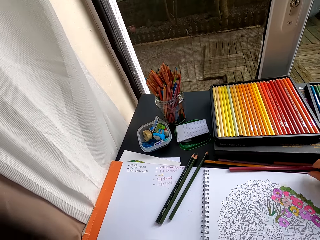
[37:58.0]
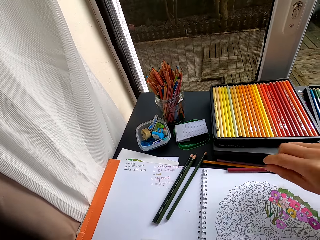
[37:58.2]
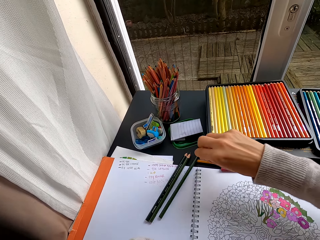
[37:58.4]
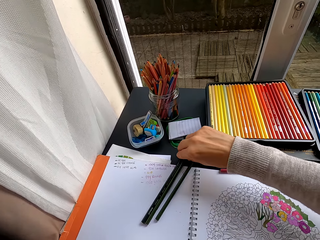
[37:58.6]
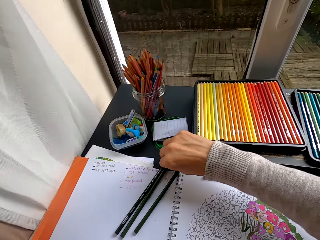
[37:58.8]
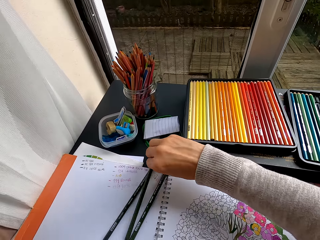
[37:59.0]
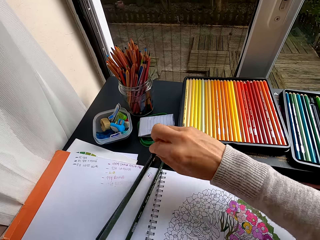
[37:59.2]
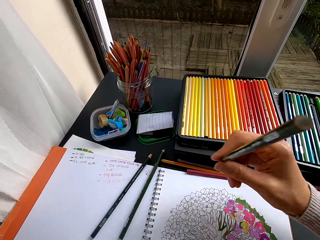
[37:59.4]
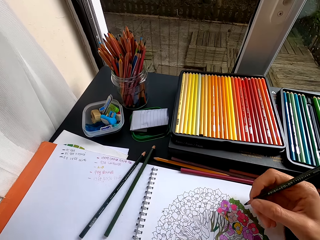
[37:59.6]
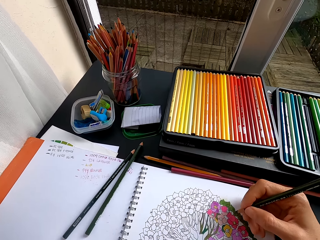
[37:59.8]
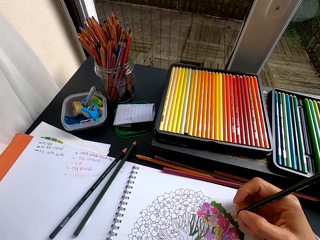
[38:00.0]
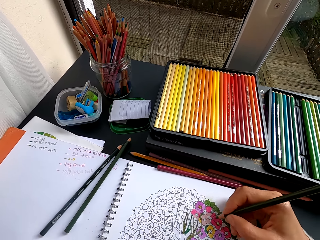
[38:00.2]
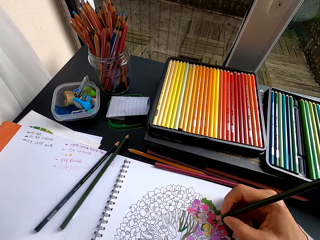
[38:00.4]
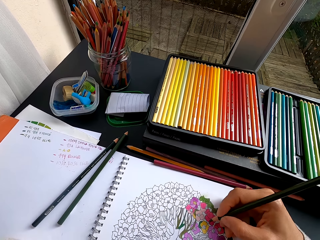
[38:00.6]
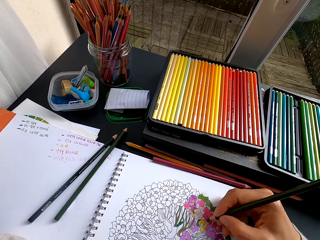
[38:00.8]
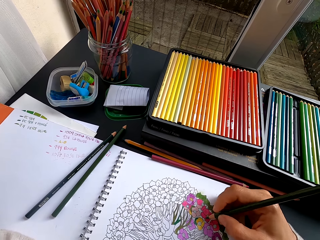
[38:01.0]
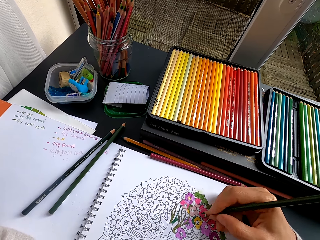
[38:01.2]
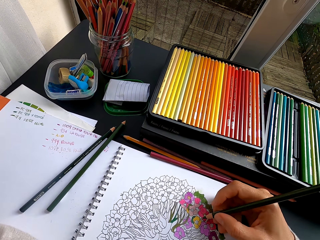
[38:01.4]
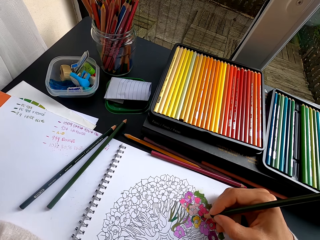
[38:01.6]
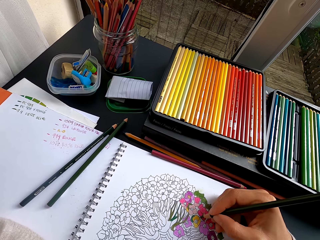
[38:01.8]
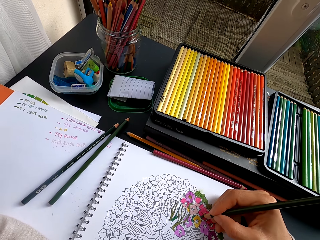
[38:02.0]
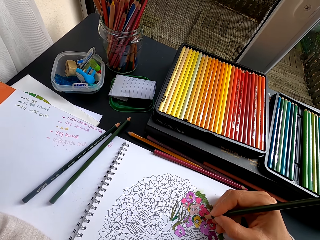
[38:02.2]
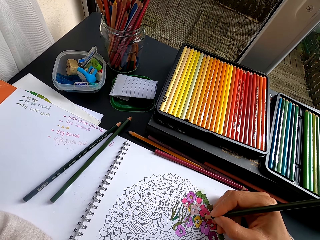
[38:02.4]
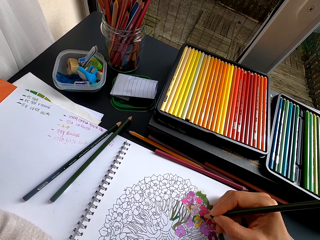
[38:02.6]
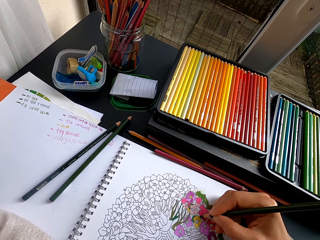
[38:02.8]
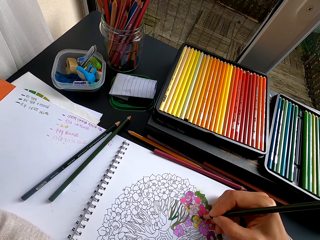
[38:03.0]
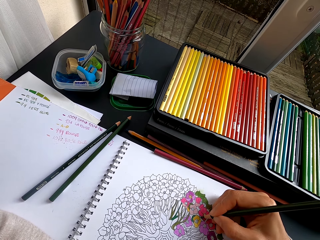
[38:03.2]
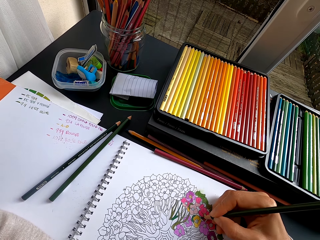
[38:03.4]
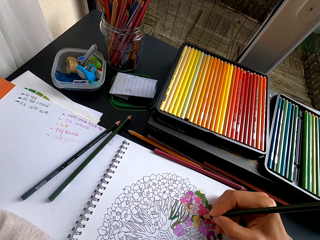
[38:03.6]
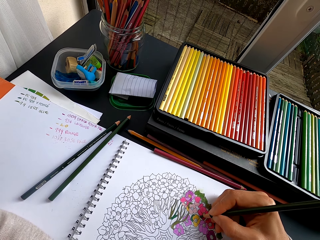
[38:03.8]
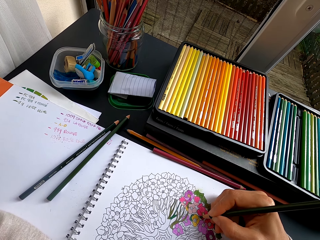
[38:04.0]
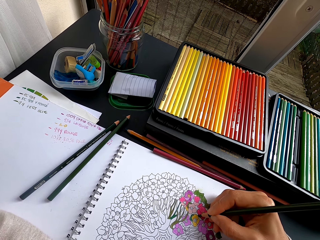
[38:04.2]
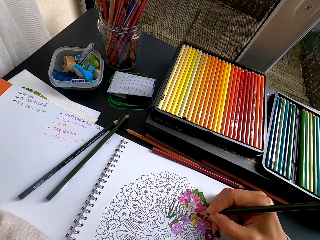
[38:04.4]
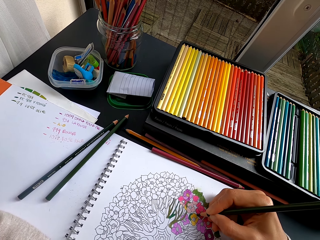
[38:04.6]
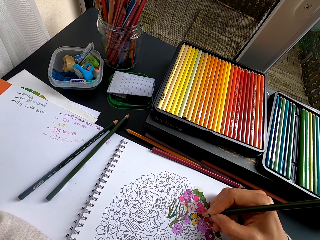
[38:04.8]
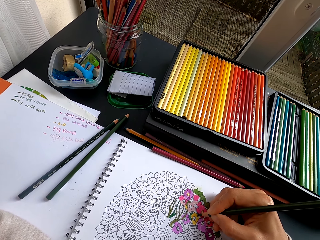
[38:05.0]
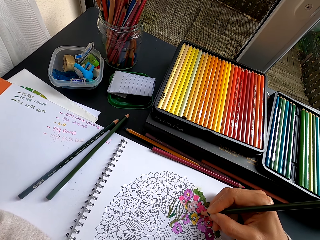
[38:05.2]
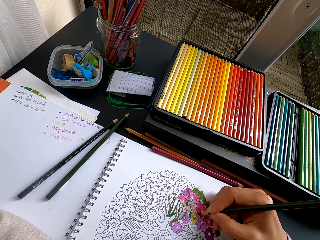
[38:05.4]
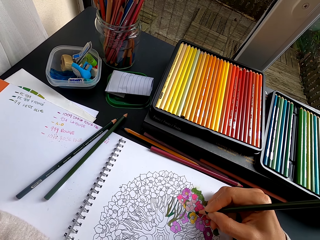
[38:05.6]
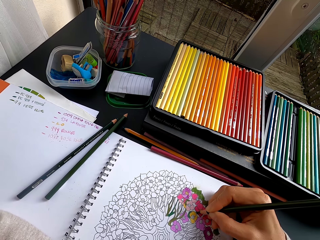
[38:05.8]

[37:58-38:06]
The camera wearer places a pencil crayon on the table. They pick the pencil crayon from the table. They color the image with the crayon.

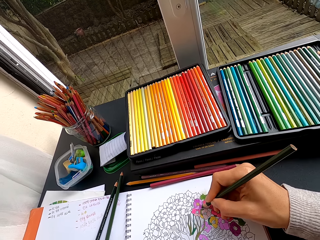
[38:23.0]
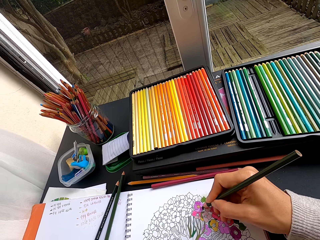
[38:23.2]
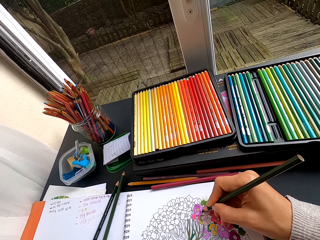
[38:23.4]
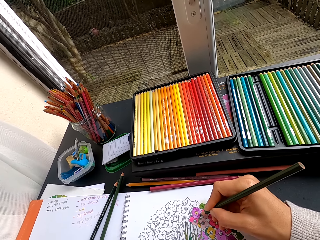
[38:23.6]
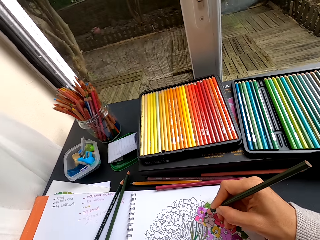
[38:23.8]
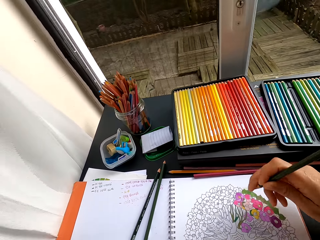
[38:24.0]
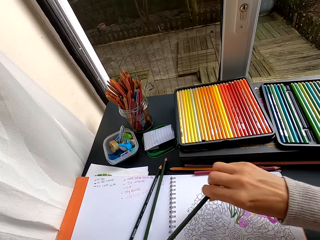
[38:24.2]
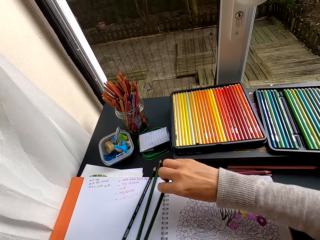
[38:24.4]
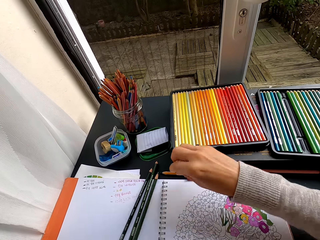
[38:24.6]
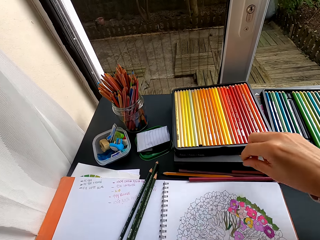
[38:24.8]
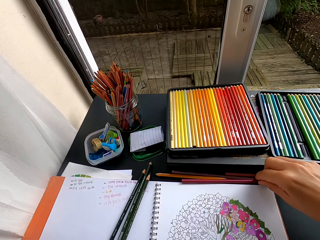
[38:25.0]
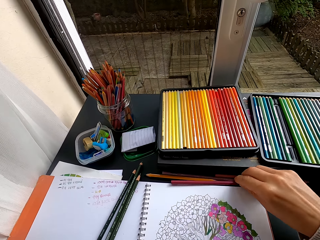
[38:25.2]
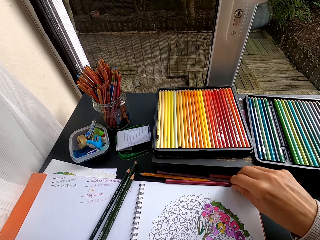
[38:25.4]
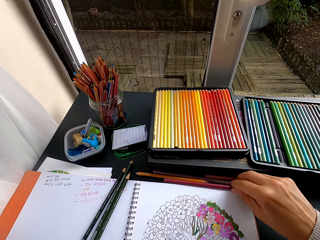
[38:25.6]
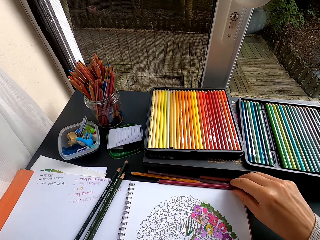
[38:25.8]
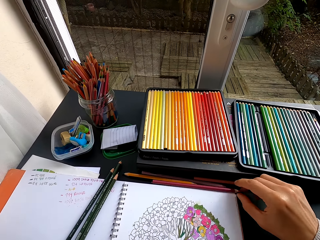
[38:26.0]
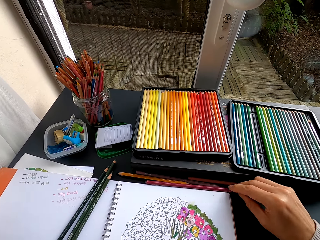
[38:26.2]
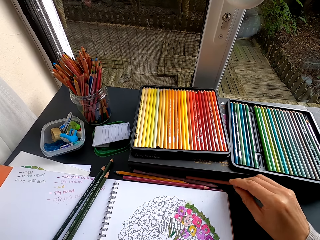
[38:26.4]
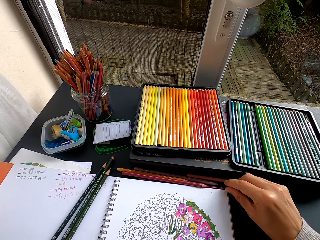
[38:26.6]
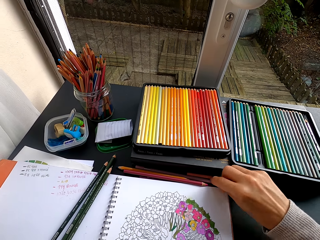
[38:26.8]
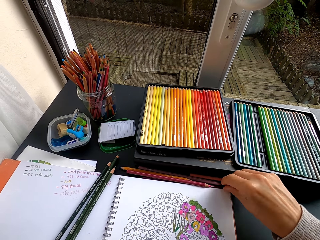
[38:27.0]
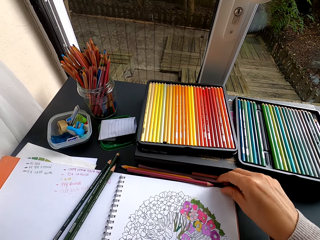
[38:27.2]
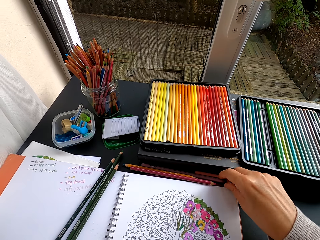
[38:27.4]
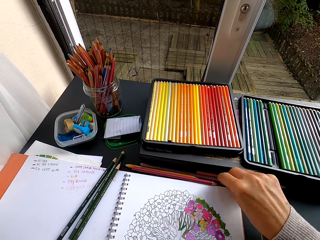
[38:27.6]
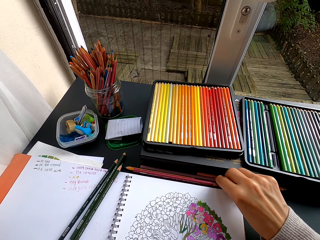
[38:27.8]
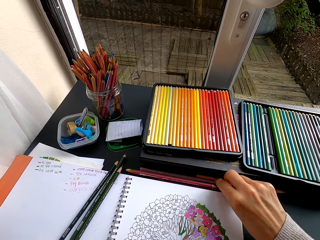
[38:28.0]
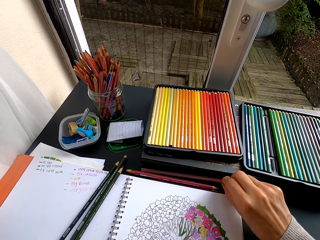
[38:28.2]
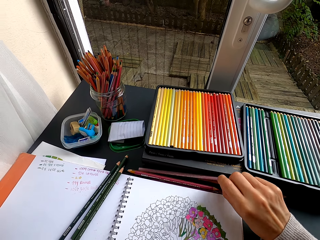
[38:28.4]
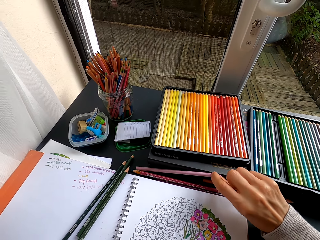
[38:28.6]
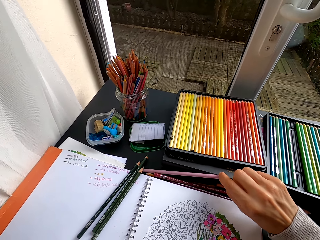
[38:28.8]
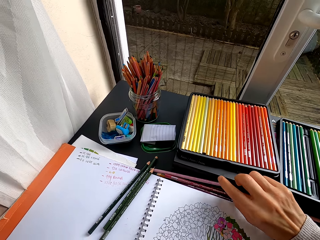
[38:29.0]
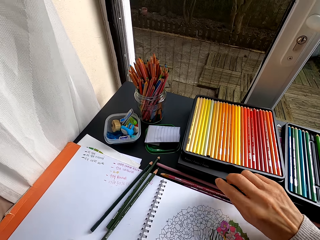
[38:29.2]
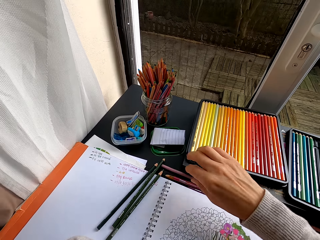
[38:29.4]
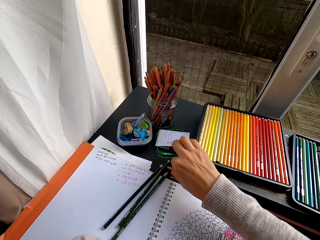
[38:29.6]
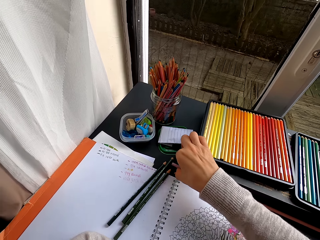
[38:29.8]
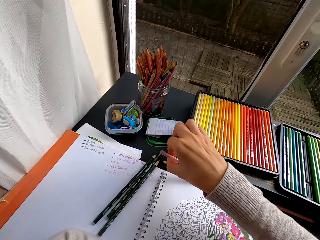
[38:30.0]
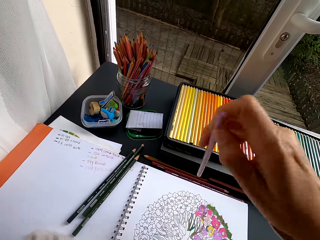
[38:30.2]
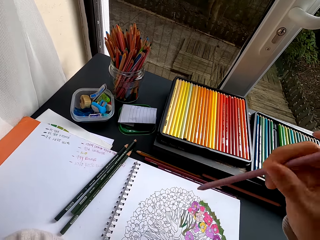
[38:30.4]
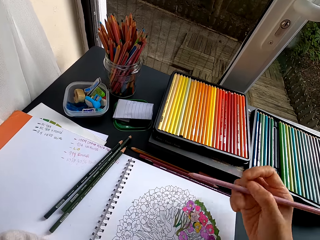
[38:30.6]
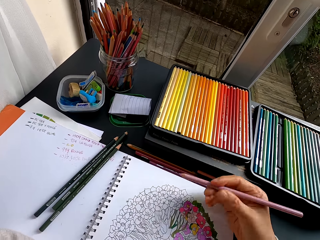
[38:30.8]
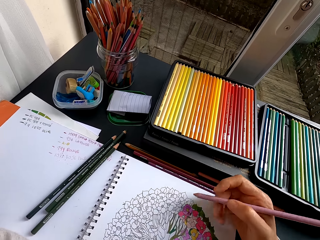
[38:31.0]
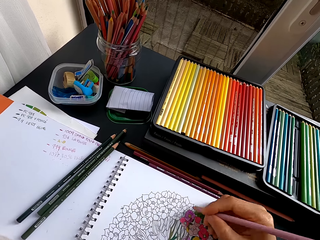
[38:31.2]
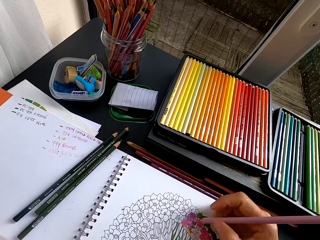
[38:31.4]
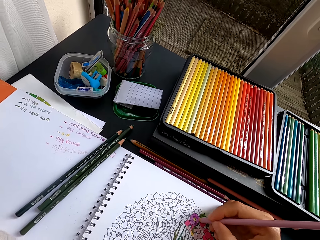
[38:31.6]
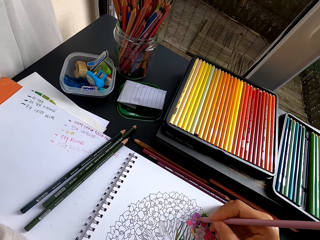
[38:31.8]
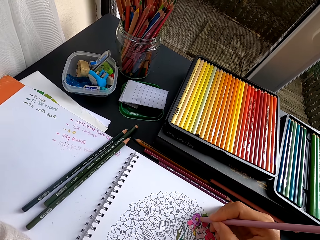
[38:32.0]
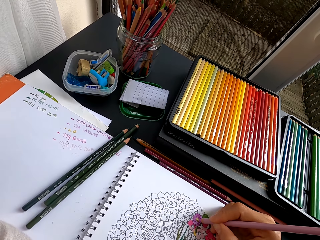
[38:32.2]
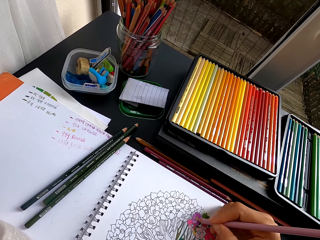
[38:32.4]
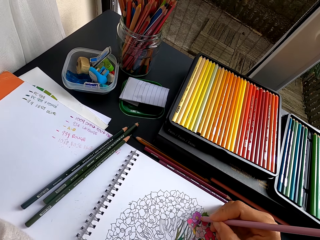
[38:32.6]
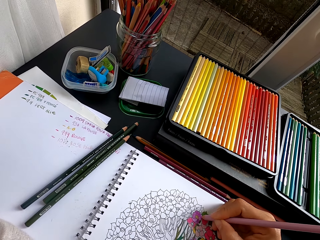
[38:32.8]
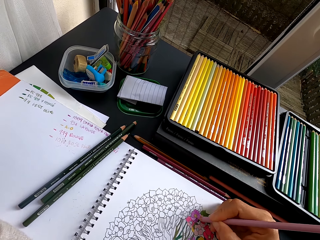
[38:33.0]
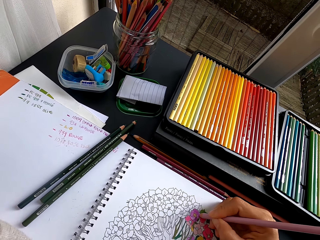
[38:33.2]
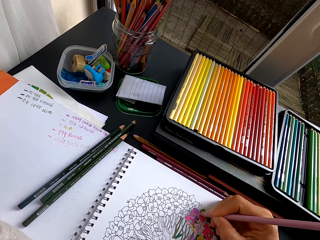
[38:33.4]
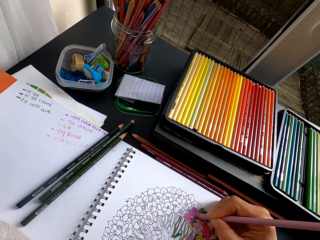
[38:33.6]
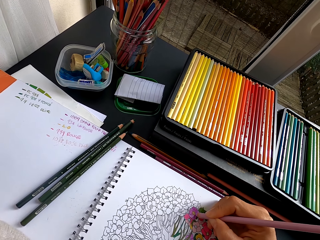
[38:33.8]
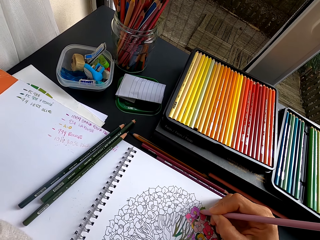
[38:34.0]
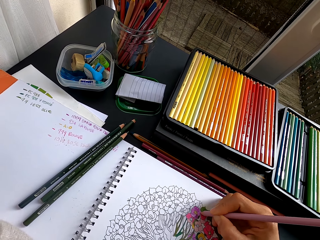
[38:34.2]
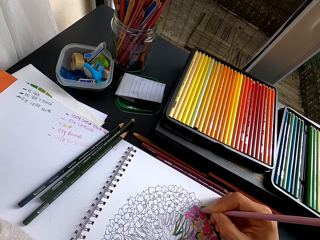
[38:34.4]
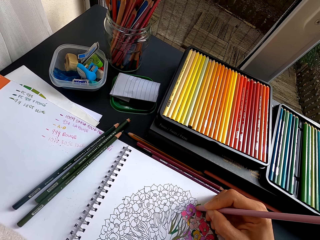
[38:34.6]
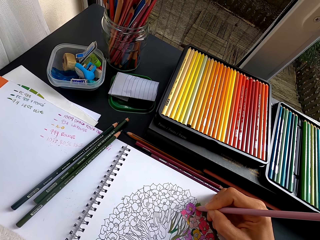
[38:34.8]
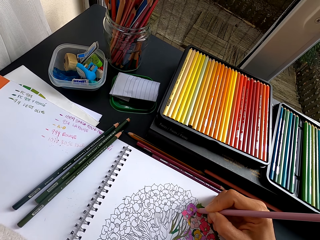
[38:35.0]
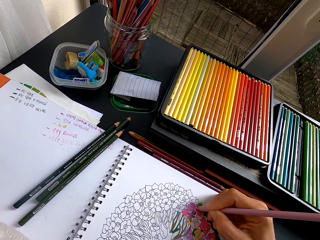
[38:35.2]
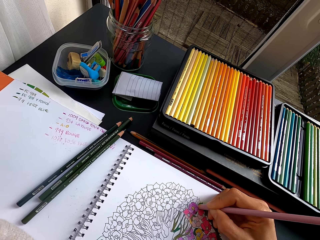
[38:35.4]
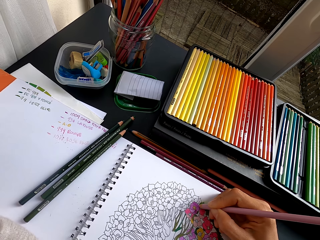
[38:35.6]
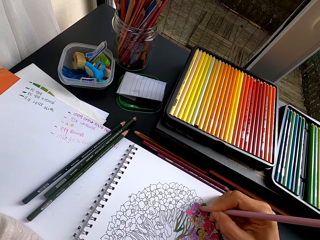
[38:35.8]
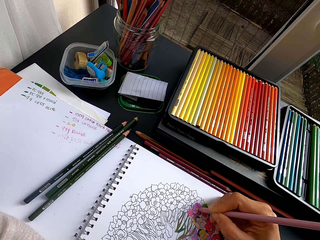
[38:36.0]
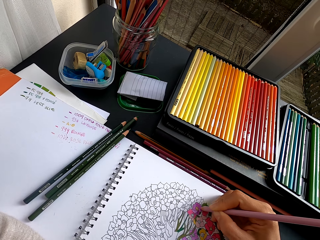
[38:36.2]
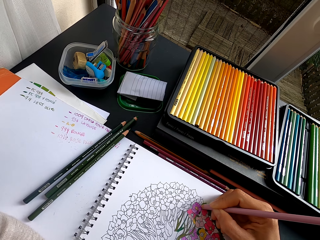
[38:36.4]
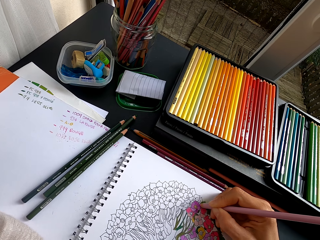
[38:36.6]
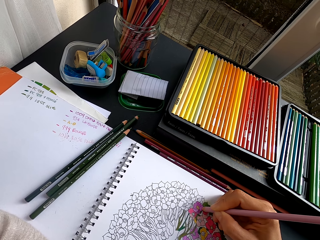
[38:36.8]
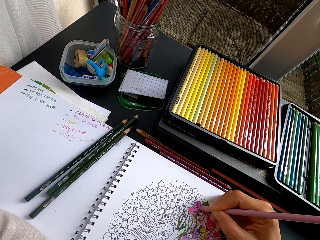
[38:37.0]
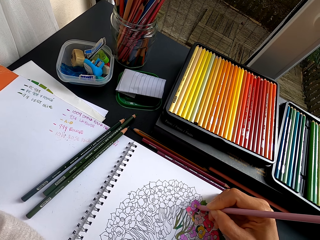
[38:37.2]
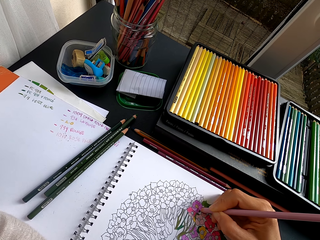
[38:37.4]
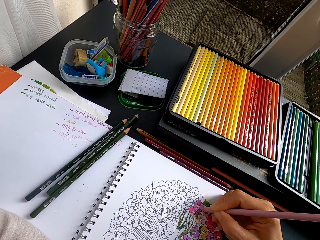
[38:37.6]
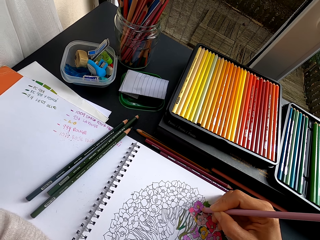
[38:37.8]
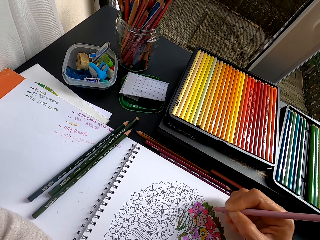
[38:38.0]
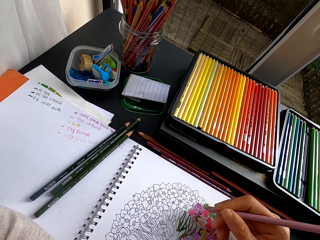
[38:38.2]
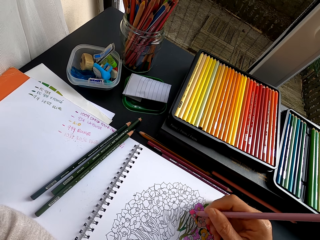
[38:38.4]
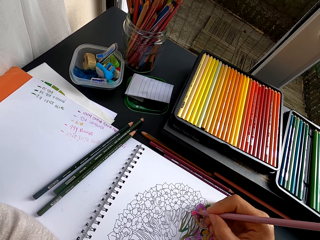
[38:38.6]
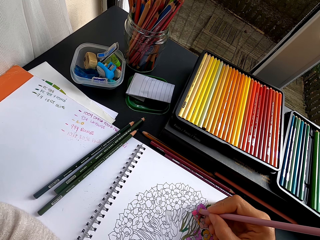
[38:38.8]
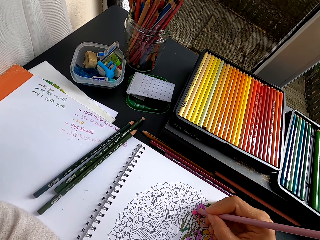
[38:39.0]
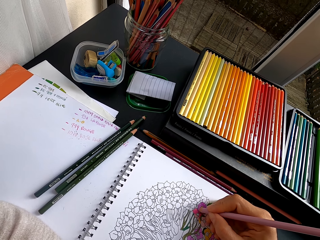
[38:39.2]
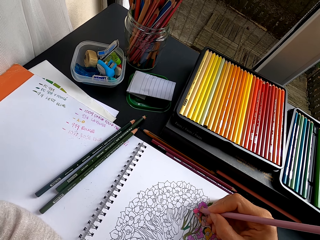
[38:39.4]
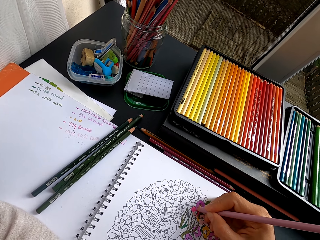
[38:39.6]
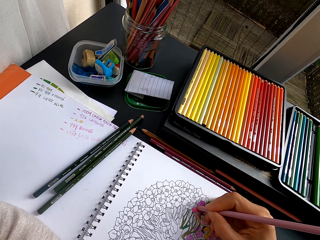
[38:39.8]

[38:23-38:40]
The camera wearer places a pencil crayon on the table. They pick the pencil crayon from the table. They color the image with the crayon.
